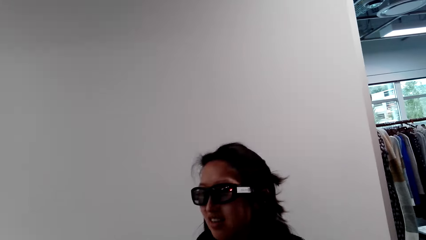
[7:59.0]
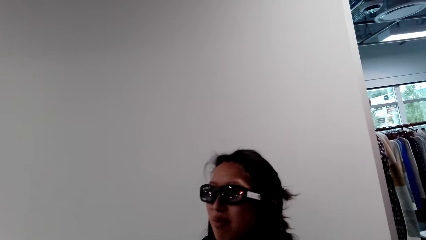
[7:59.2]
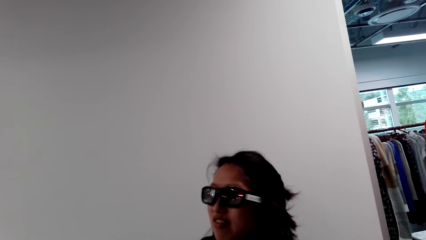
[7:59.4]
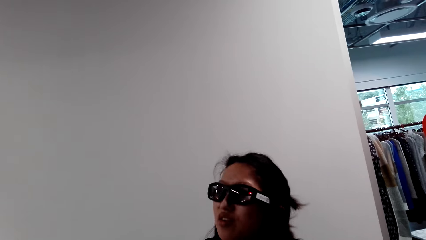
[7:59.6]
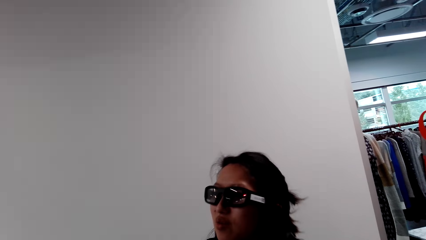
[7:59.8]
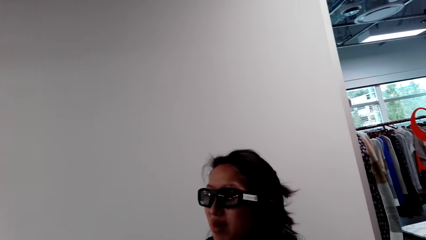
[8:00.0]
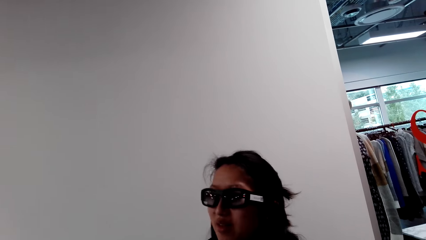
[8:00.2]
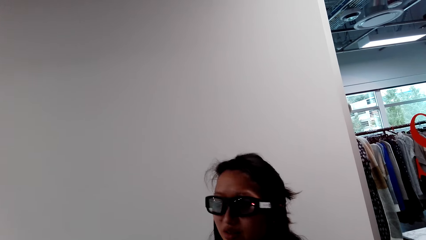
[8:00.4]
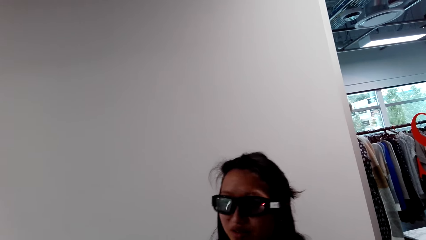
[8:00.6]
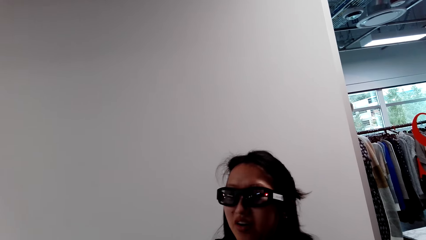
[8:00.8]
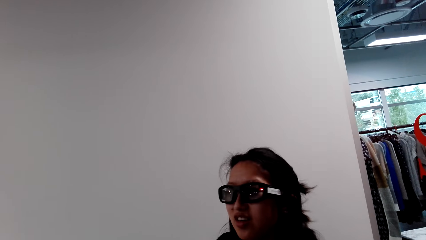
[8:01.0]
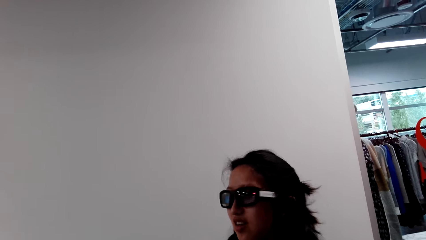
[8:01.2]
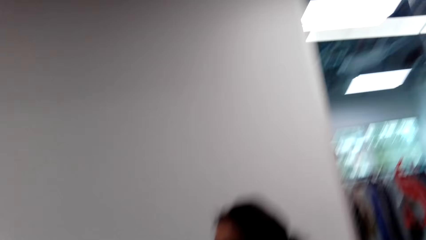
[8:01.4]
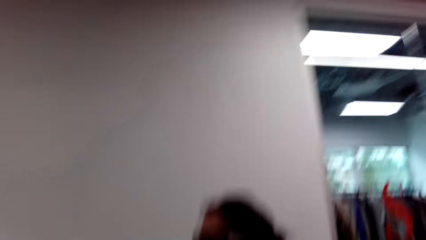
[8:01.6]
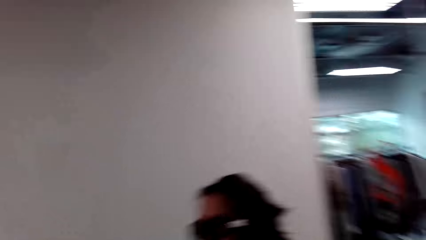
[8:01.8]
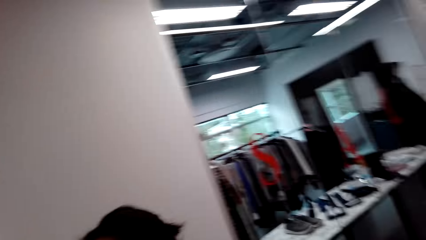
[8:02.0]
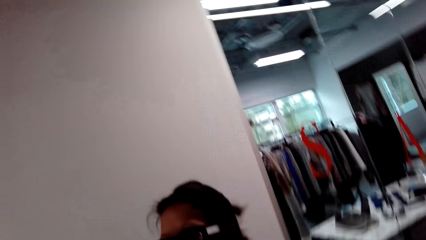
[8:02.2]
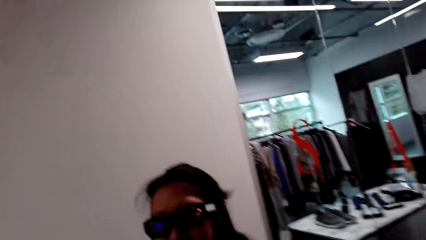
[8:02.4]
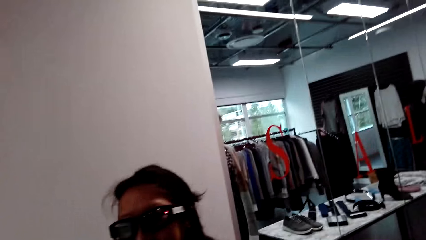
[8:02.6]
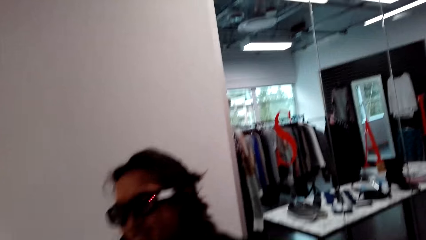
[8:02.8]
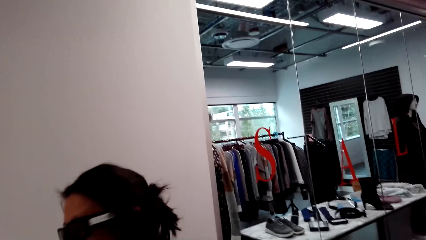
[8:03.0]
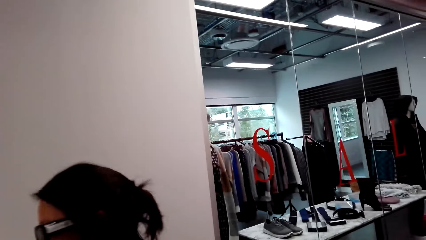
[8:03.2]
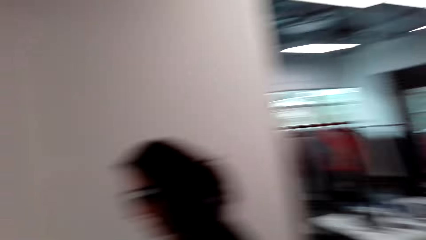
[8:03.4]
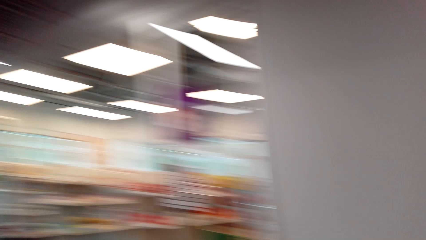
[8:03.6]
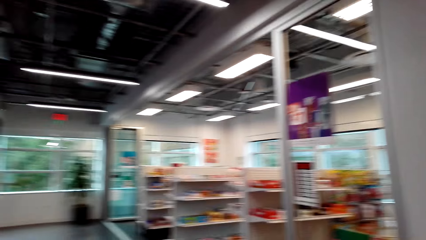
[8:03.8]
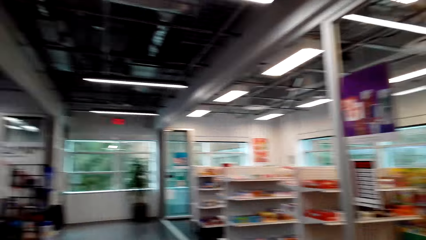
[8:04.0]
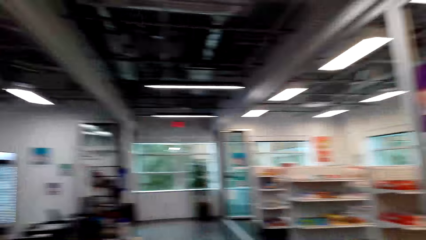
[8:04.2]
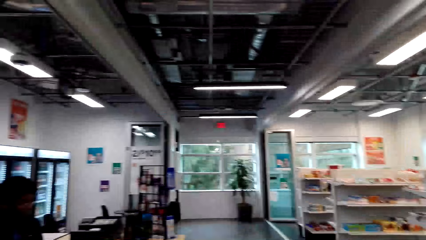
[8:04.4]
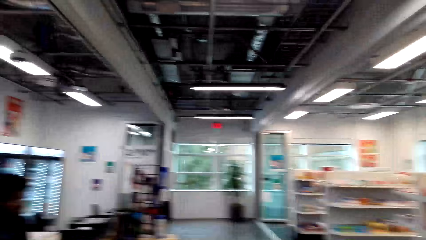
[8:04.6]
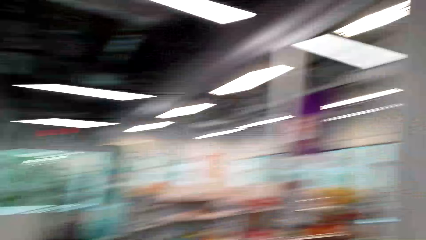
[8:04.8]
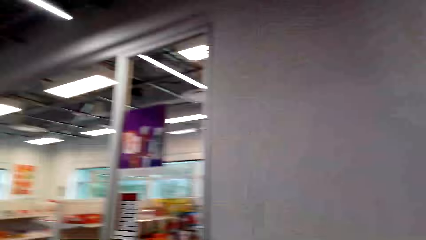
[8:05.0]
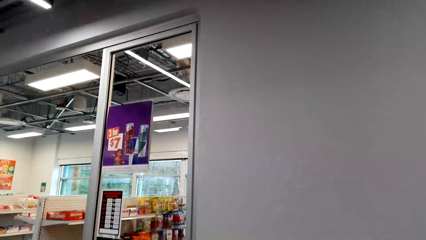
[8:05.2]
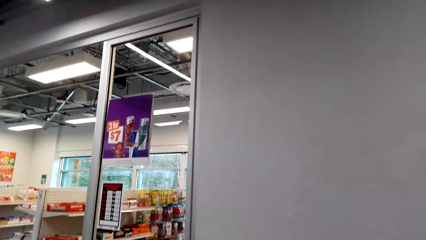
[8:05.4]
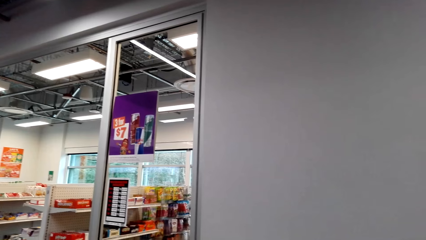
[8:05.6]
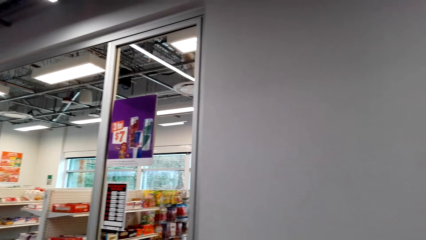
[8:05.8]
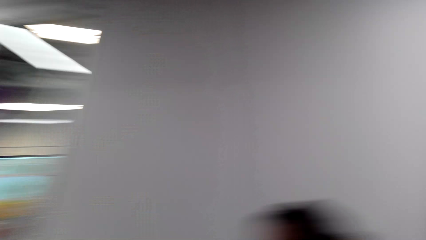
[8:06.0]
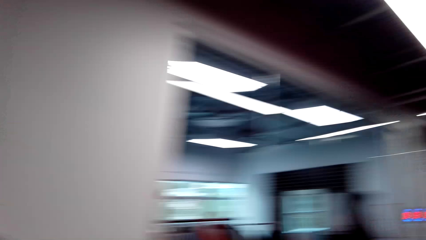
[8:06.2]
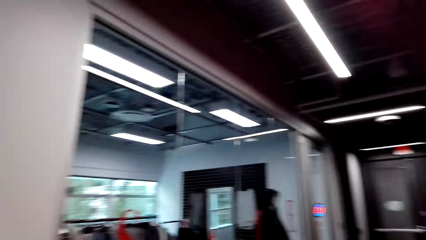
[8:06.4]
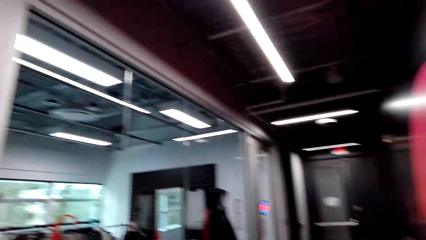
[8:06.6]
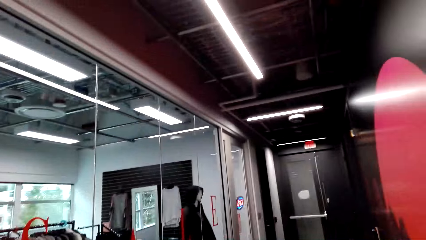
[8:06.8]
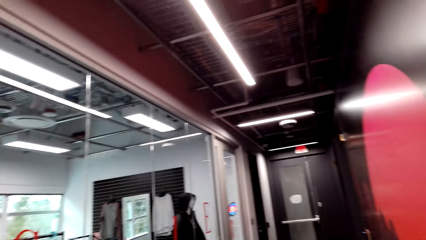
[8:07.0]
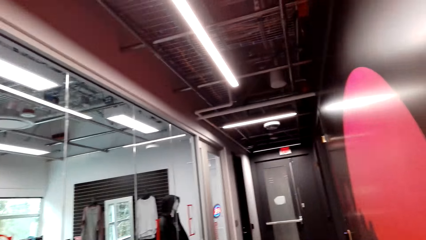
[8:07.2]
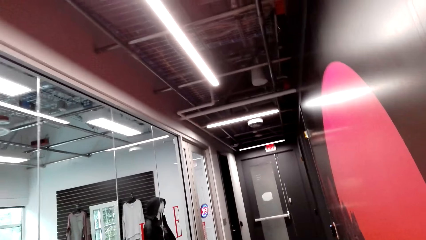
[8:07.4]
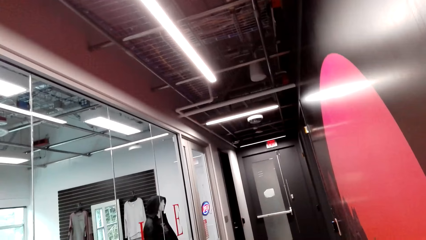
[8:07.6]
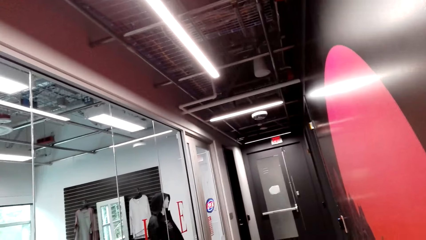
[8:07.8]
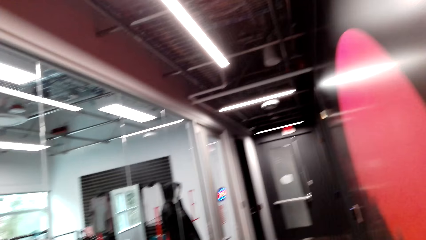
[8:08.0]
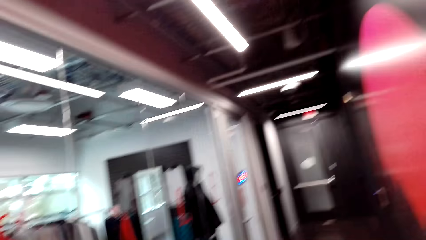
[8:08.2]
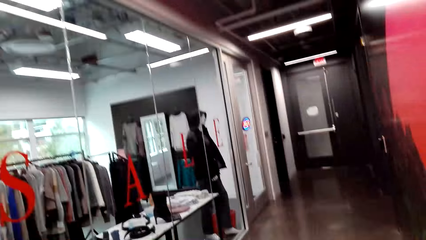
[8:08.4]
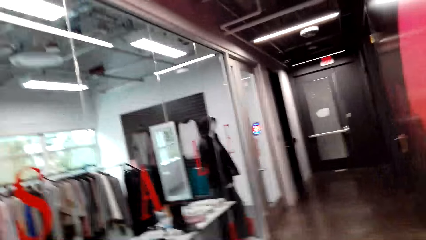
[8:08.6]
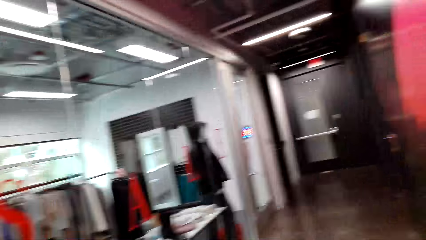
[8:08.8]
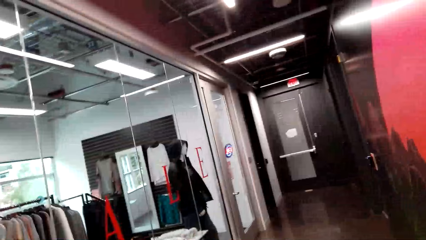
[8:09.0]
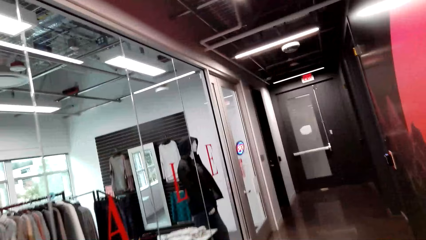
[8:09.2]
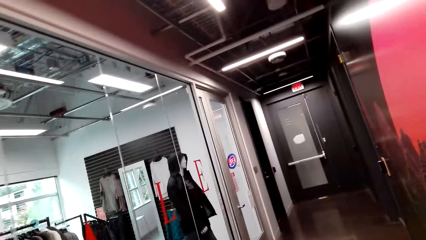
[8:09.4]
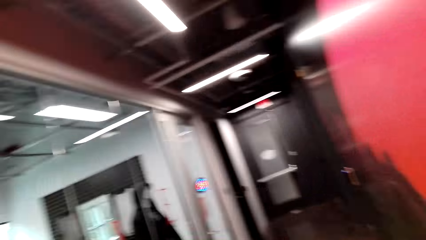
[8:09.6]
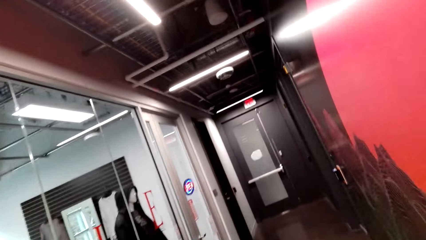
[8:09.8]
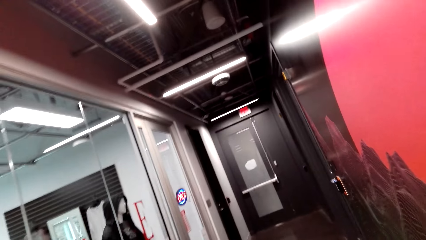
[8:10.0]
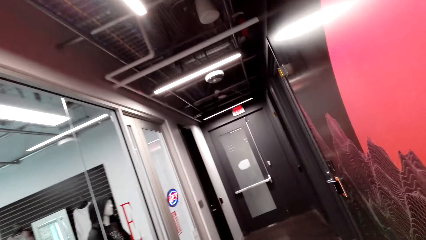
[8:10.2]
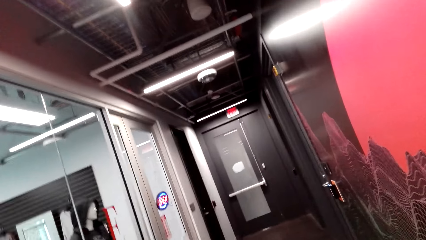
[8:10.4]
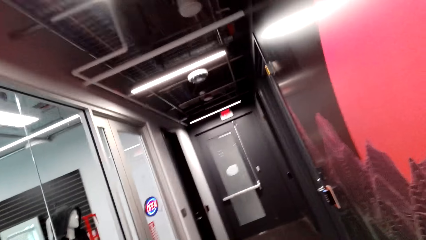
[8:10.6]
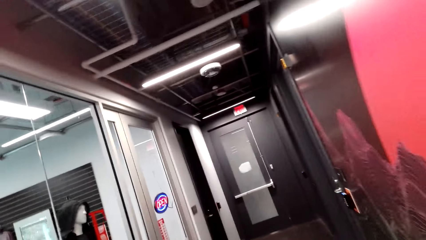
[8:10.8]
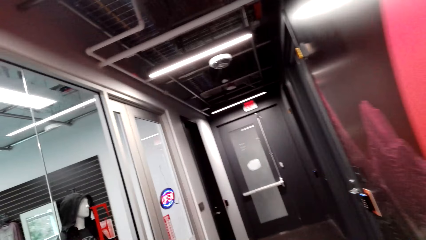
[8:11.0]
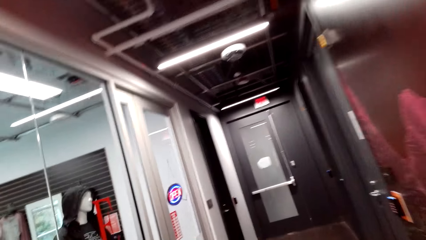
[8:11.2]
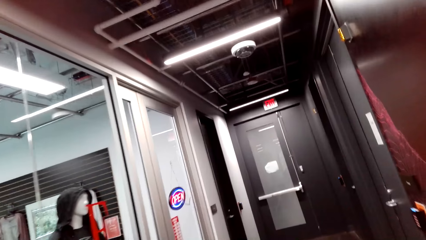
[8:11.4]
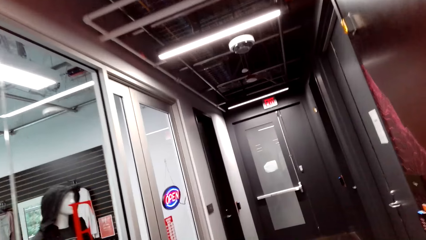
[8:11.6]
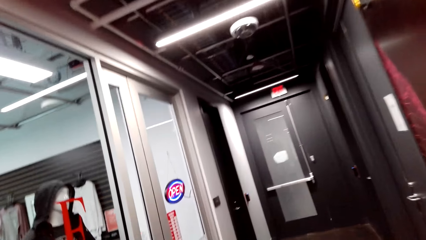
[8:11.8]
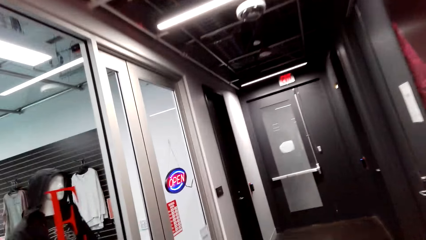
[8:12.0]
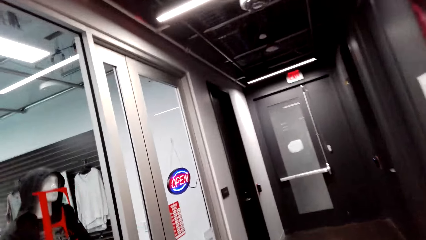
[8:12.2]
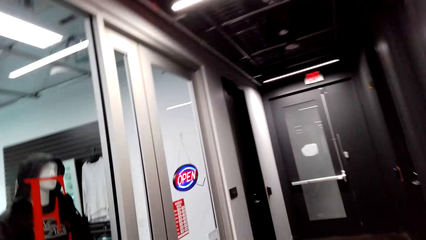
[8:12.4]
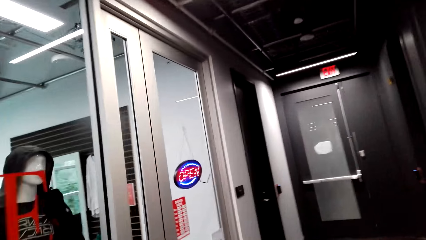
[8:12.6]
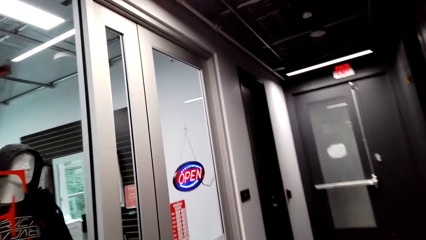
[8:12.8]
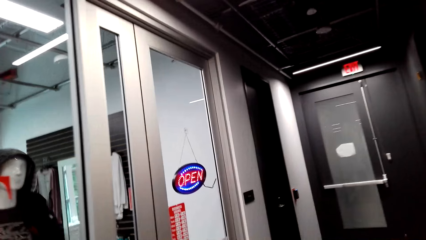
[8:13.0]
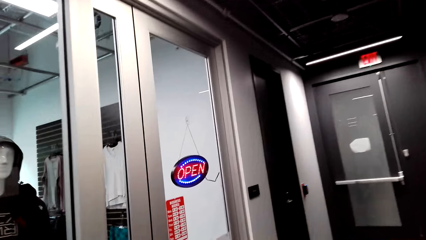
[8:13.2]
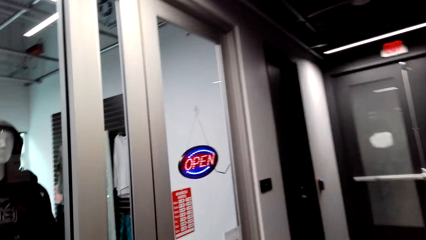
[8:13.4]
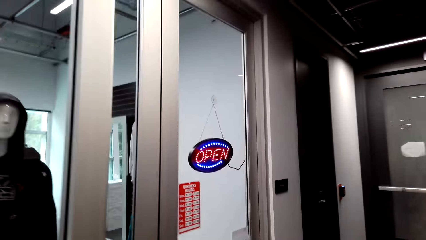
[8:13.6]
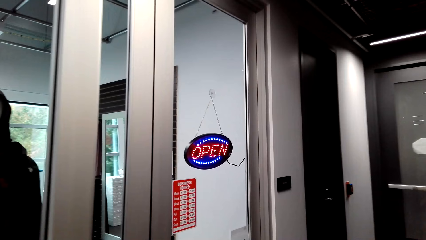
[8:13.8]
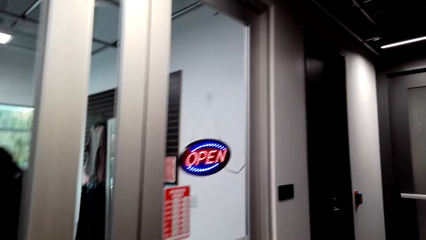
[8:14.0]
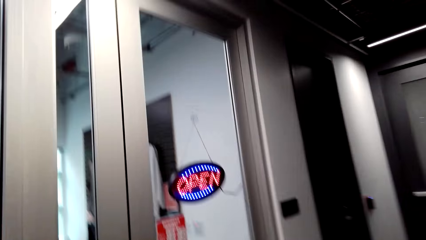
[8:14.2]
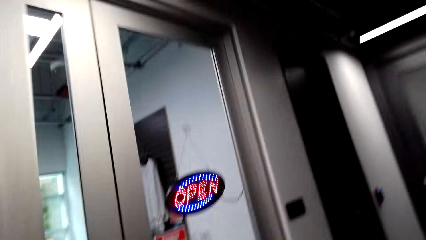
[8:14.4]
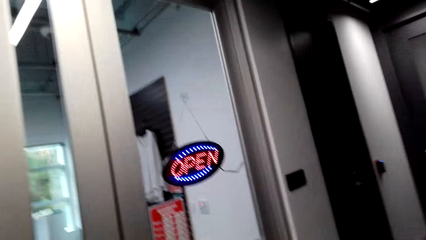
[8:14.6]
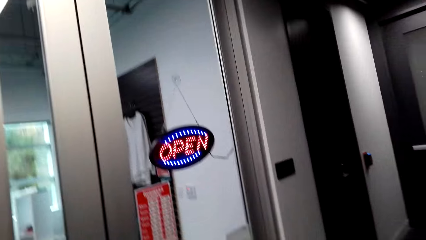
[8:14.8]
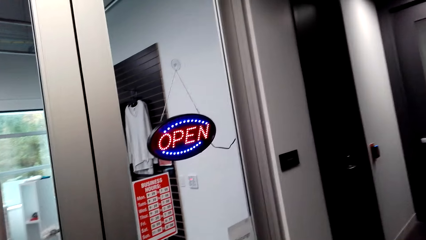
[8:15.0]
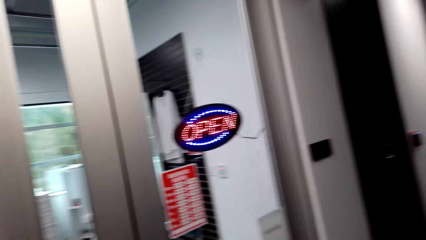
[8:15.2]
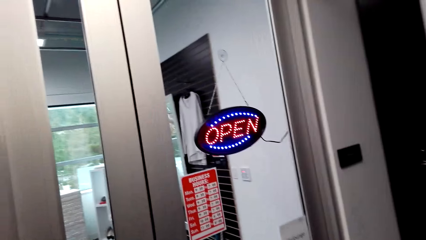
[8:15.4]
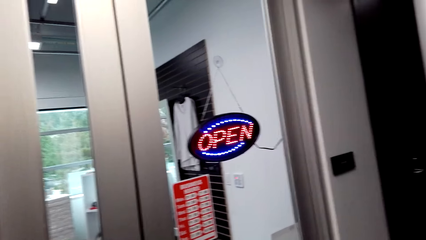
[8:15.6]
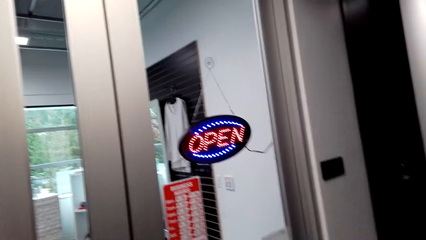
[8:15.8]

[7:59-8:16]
A woman speaks to the camera wearer. The camera wearer stares at the woman. They speak to the woman. They stare at the shelf. They look around the supermarket. They speak to the woman. They walk in the shop. They walk in the corridor. They speak to the woman.
